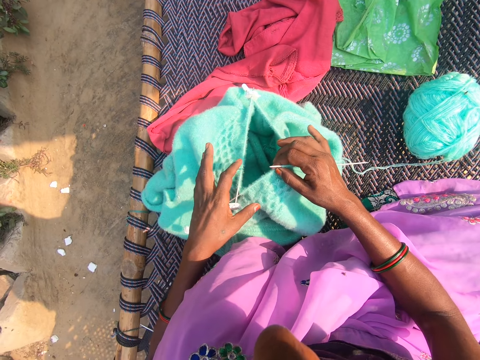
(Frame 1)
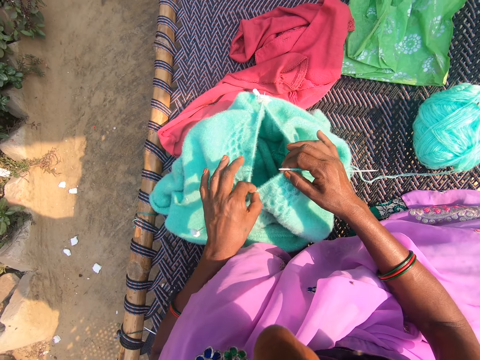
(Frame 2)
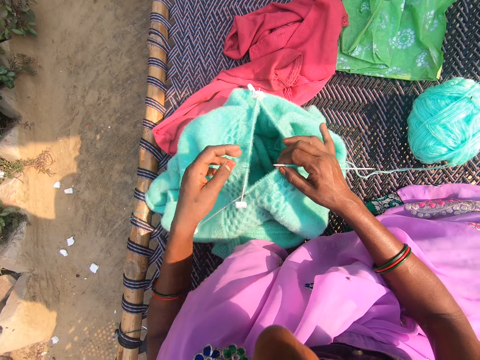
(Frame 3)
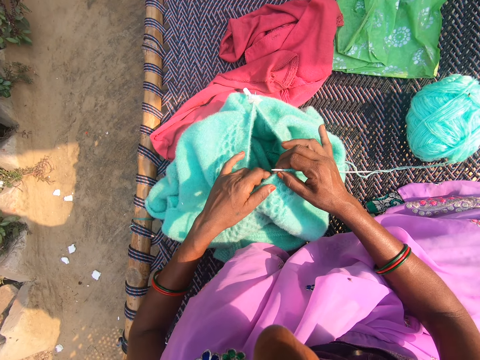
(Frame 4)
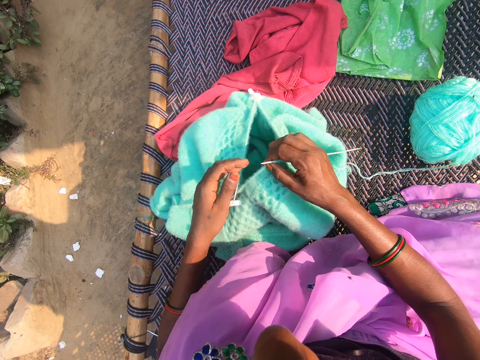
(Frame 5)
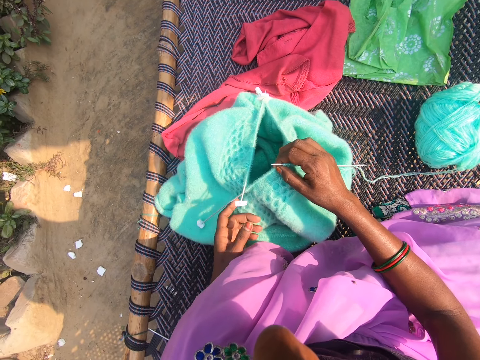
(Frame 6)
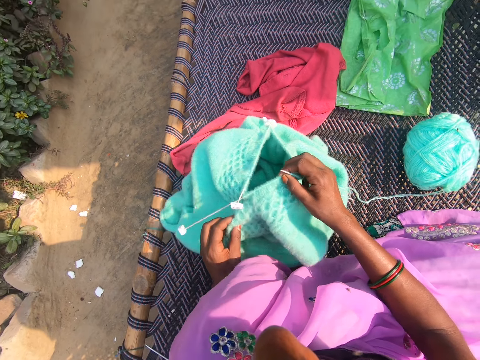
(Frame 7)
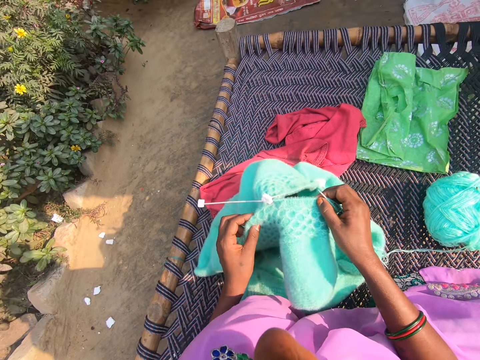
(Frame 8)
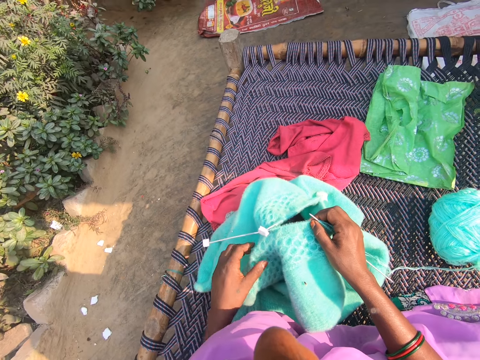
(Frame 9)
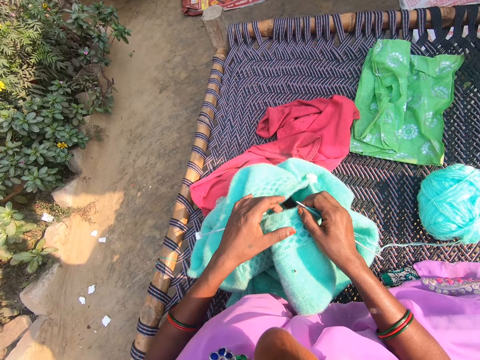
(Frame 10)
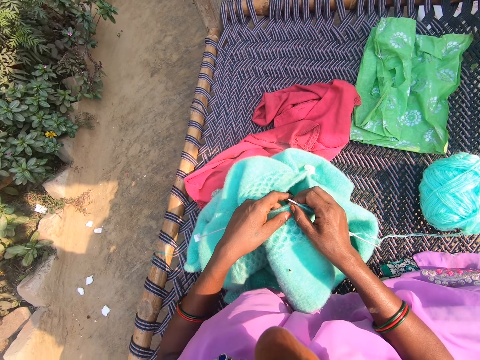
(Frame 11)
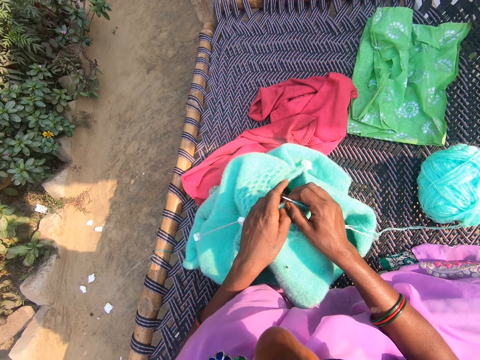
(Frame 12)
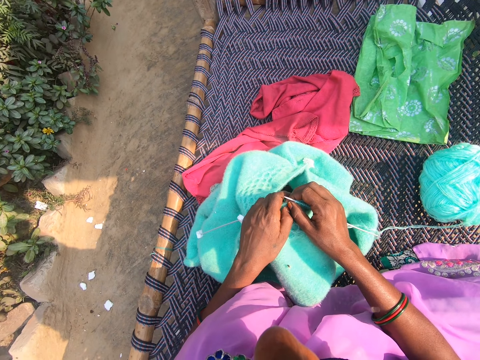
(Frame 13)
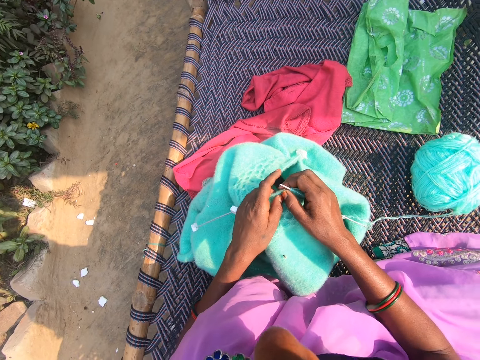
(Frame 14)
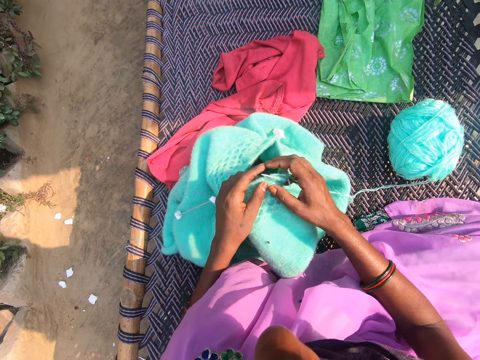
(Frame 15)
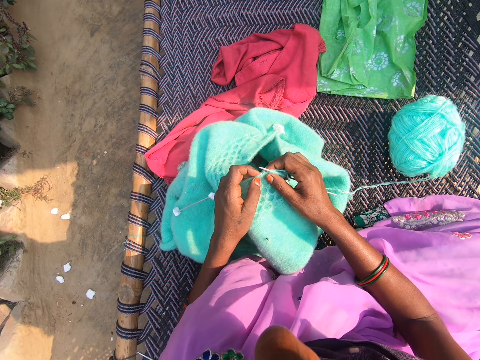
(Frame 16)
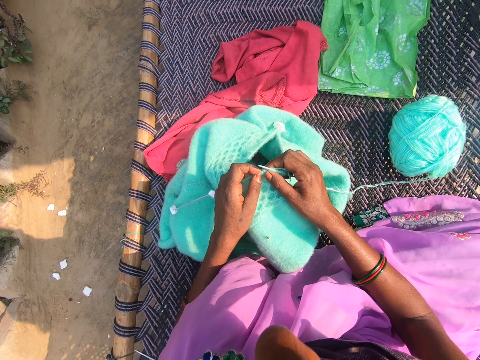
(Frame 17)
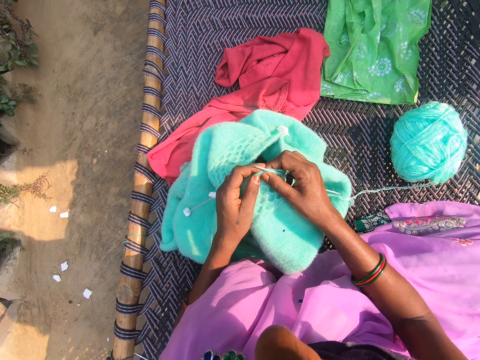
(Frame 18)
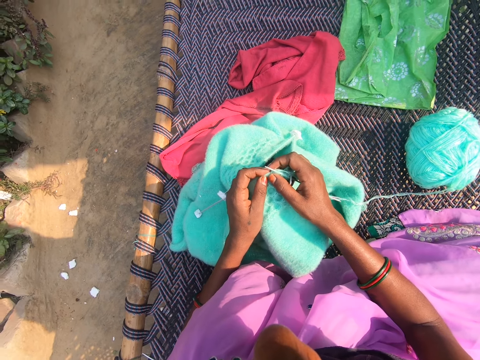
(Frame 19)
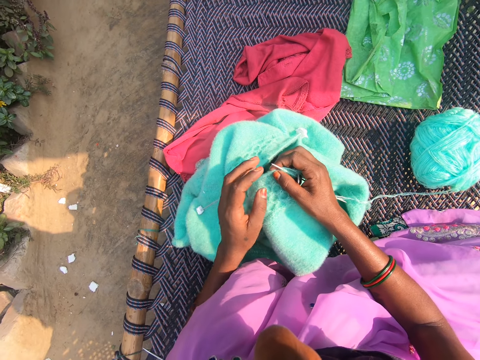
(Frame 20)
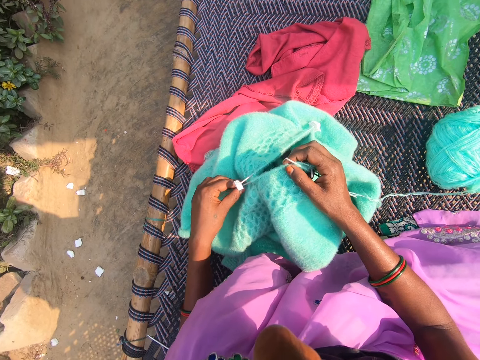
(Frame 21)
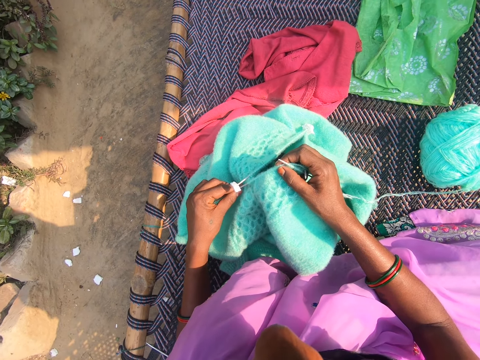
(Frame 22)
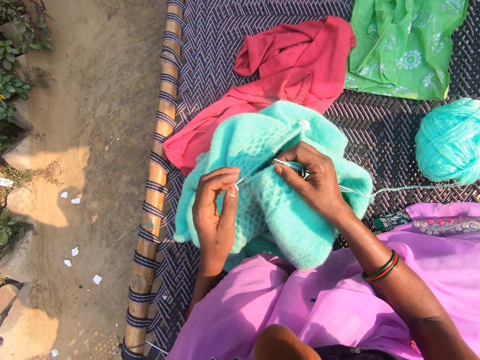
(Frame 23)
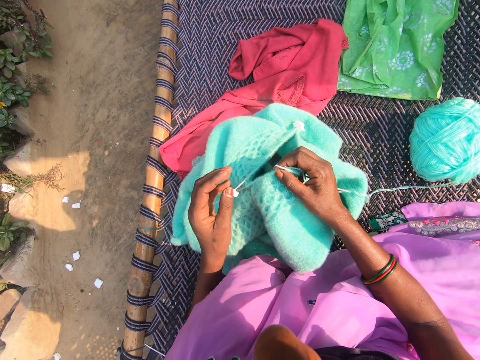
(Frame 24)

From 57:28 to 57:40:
The camera wearer moves the garment. They knit the garment.

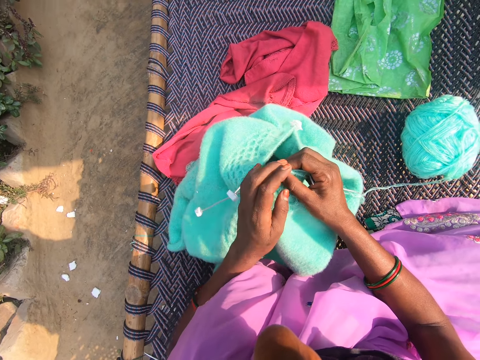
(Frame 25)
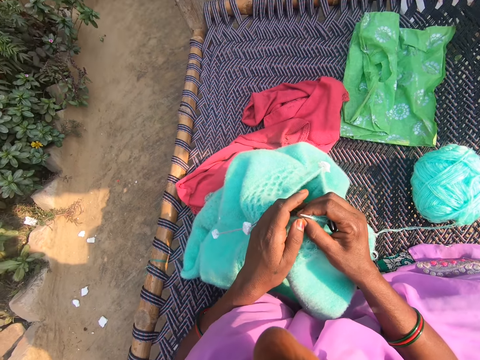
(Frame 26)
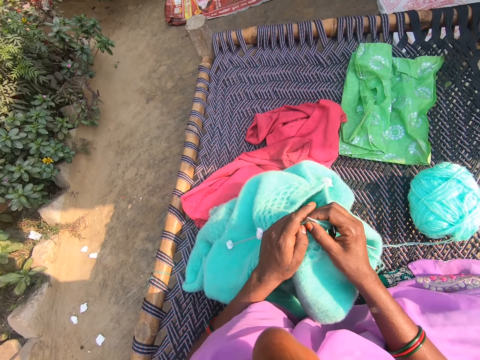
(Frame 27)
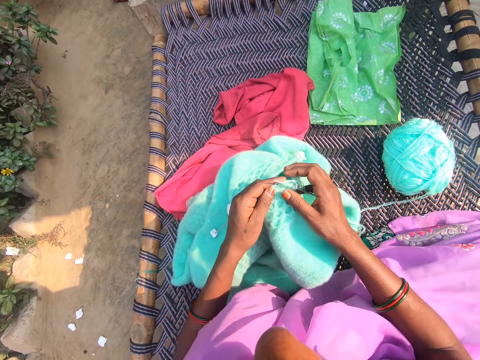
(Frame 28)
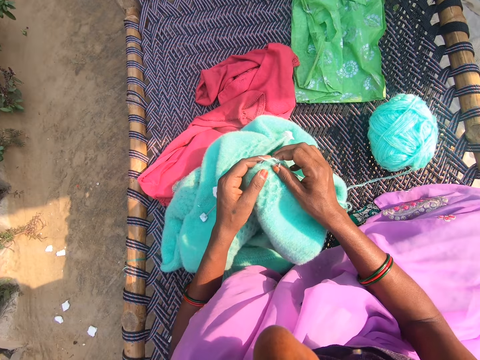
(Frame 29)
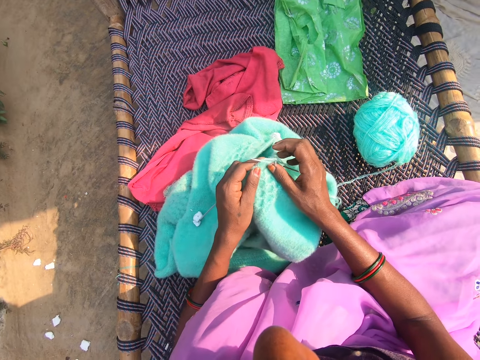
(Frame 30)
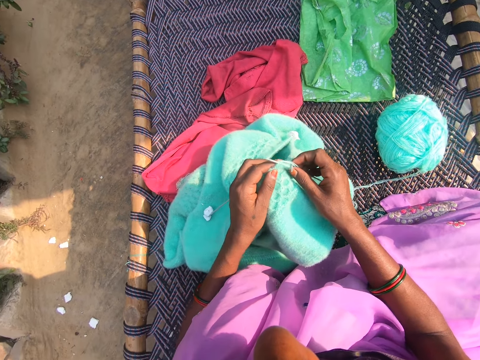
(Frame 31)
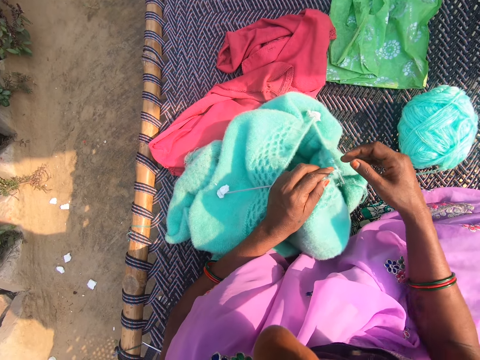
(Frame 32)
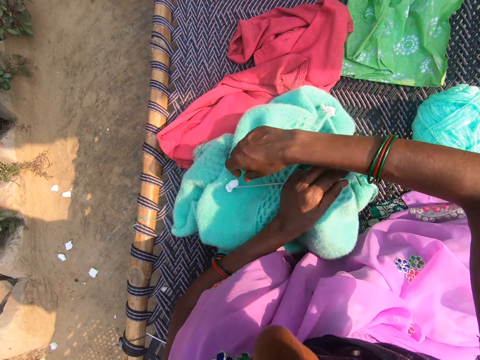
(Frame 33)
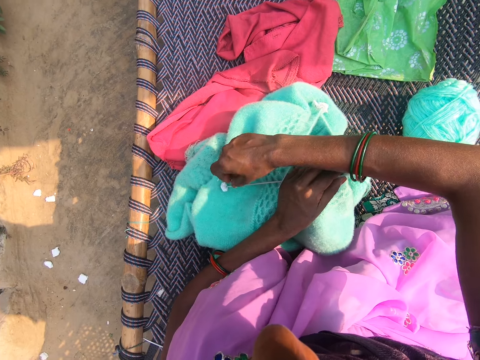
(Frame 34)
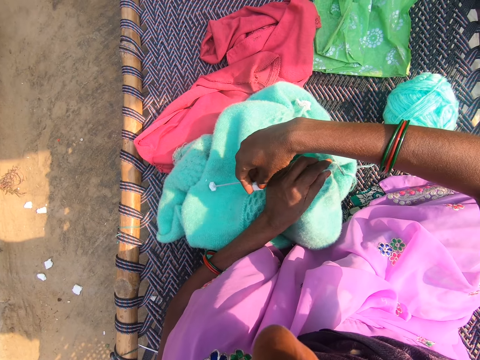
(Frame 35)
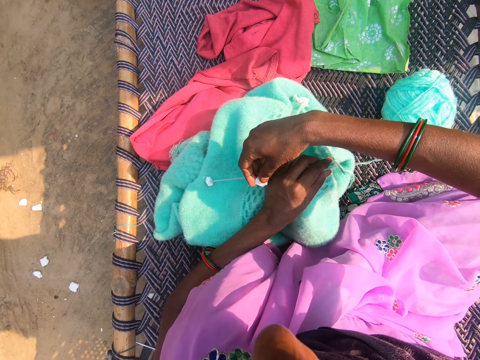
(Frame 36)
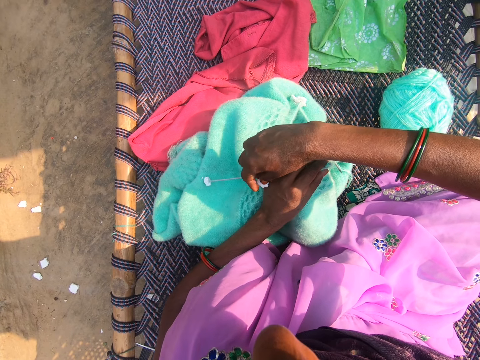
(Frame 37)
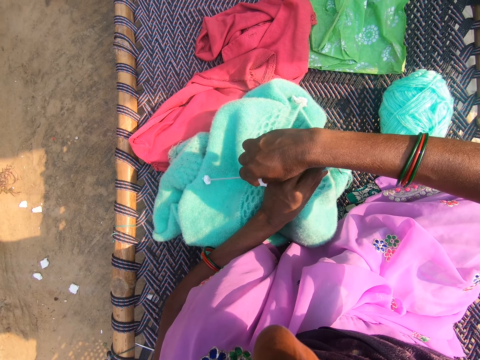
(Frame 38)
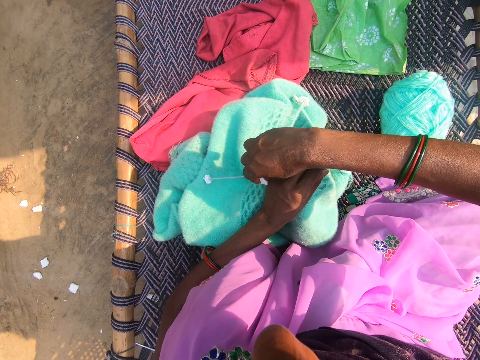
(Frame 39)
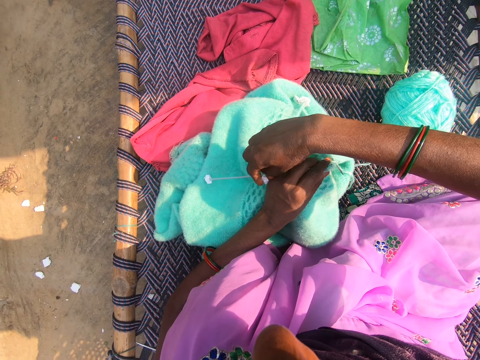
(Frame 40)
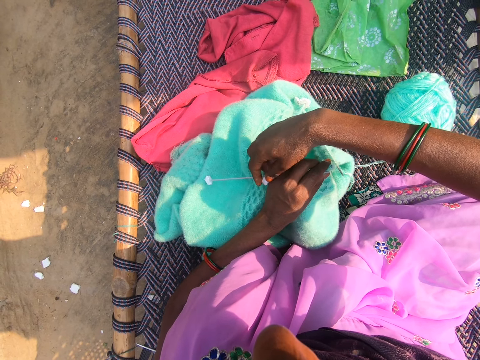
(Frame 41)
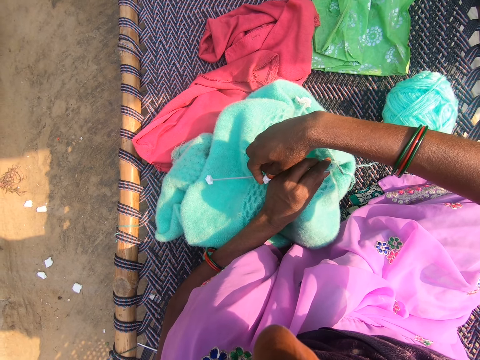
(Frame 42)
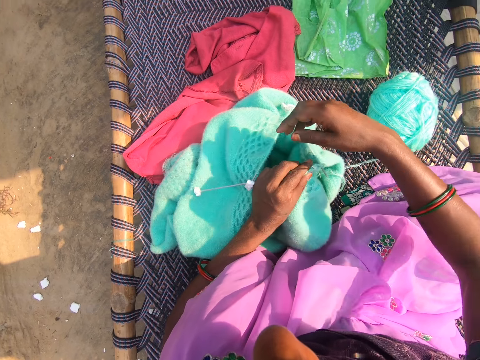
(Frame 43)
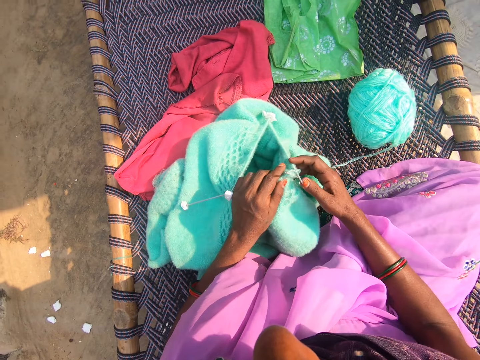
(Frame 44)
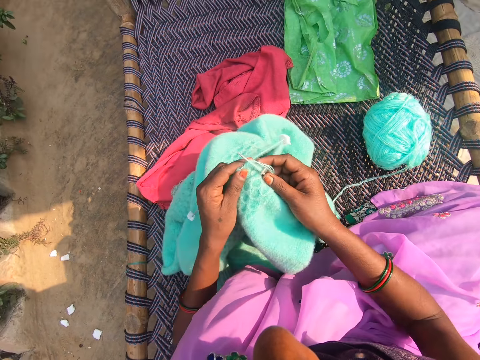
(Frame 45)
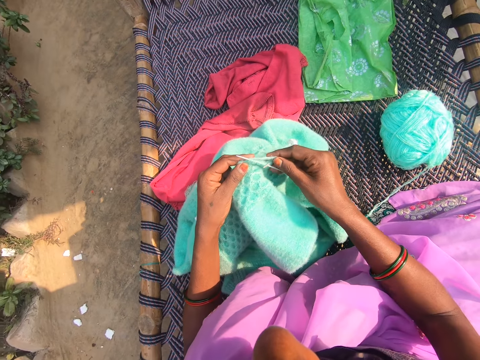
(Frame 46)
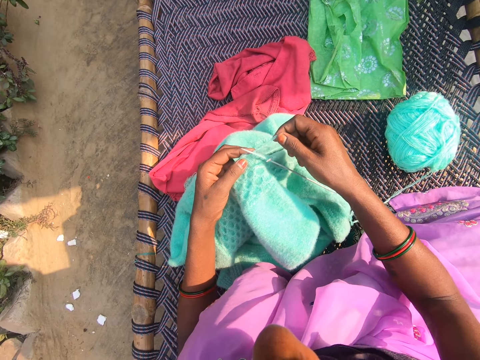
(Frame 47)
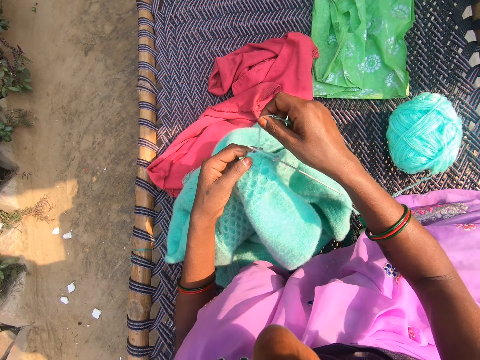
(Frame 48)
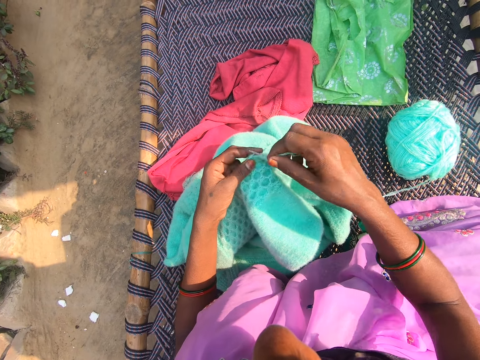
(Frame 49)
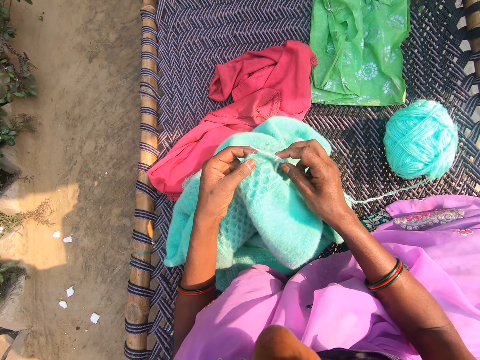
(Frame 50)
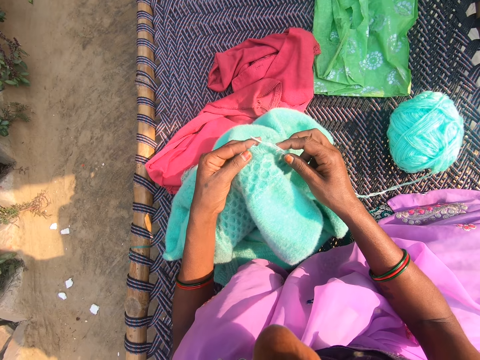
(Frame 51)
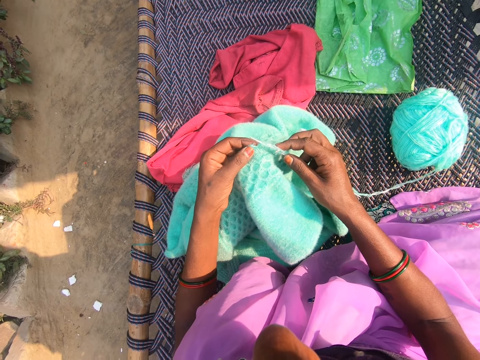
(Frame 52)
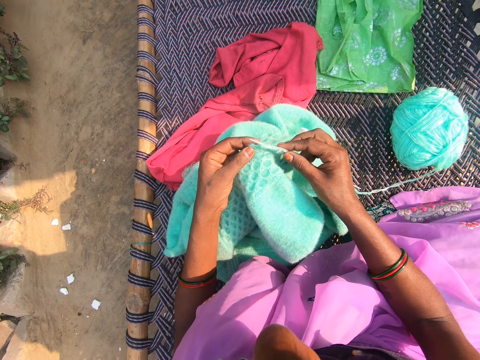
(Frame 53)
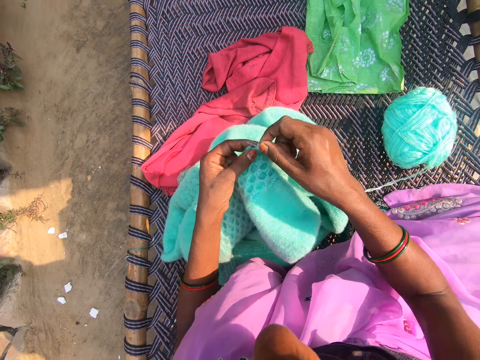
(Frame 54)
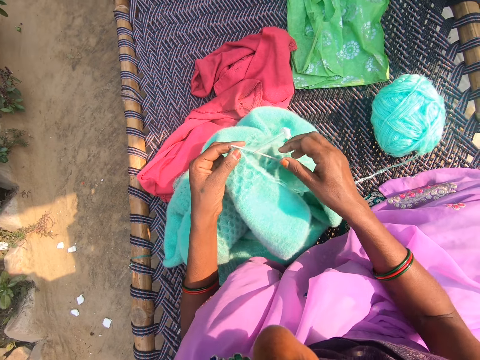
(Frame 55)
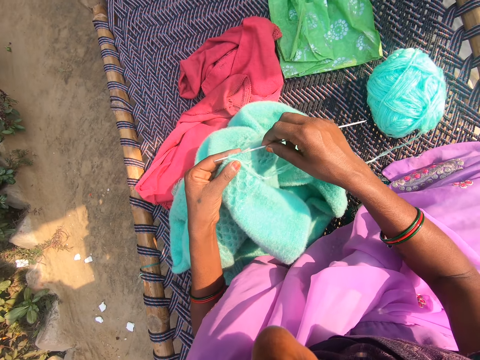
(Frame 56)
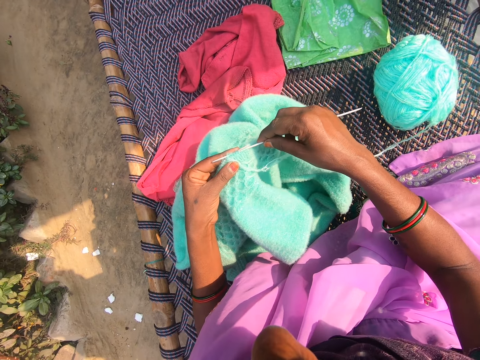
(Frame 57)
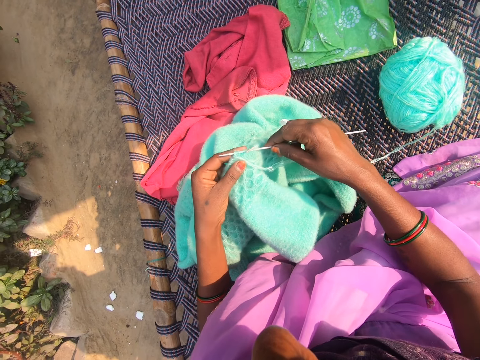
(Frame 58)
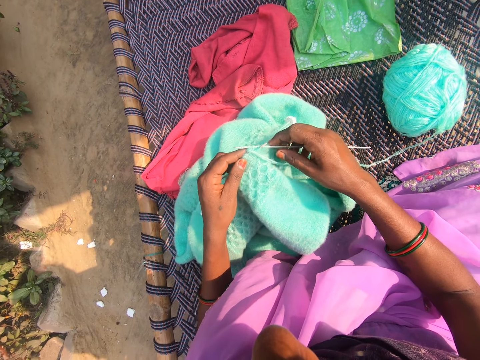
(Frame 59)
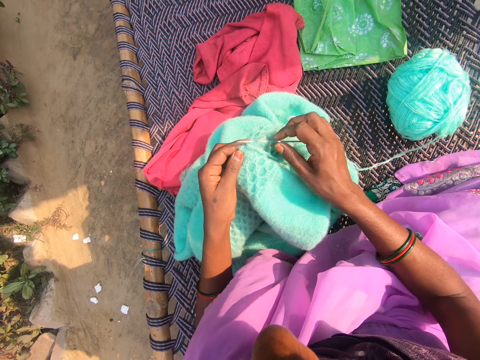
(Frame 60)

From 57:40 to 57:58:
The camera wearer holds the sweater. She picks a needle protector from a knitted garment in her hand. She fixes the needle protector to the tip of the needle. She holds the sweater, holds the thread, and rolls the thread around the crochet. She holds the crochet. She rolls the thread around the crochet. She holds the crochet. She knits with the needles in her hand a thread from a yarn on a charpoy.
